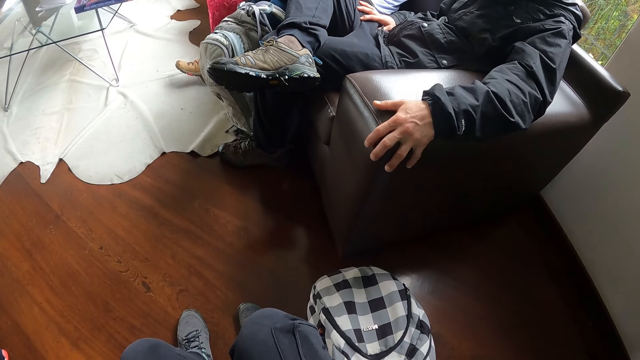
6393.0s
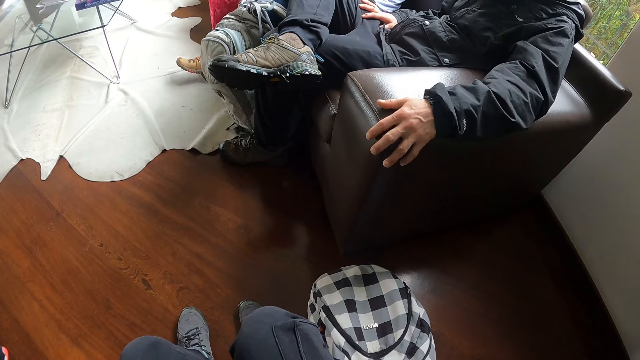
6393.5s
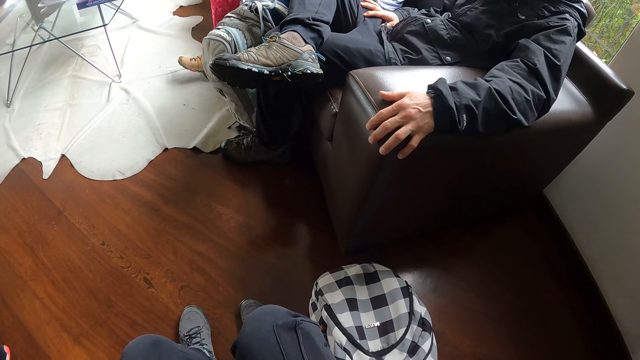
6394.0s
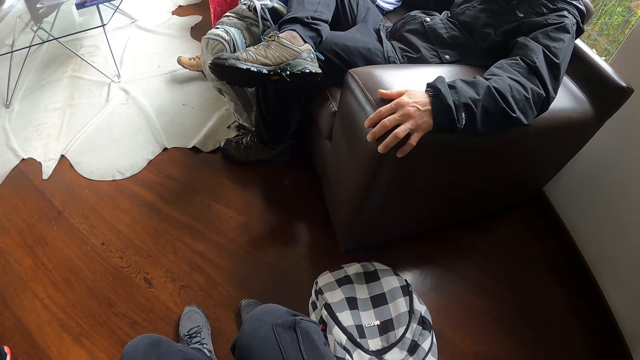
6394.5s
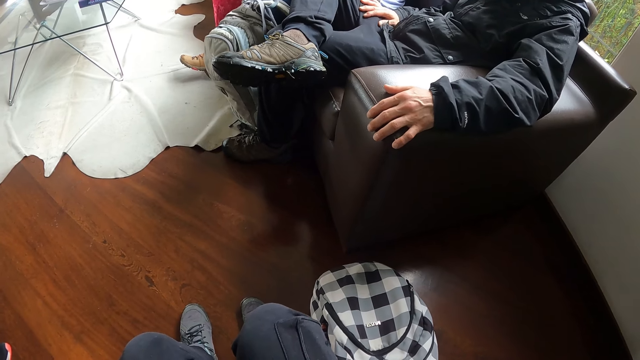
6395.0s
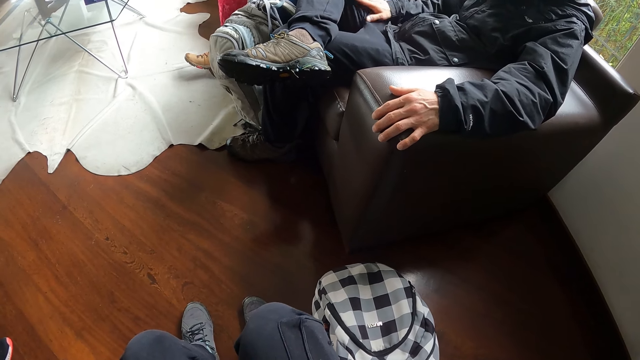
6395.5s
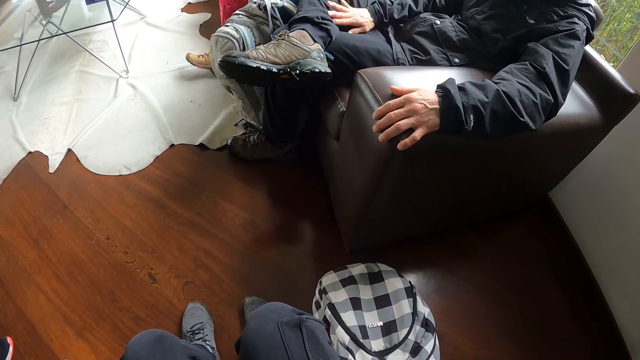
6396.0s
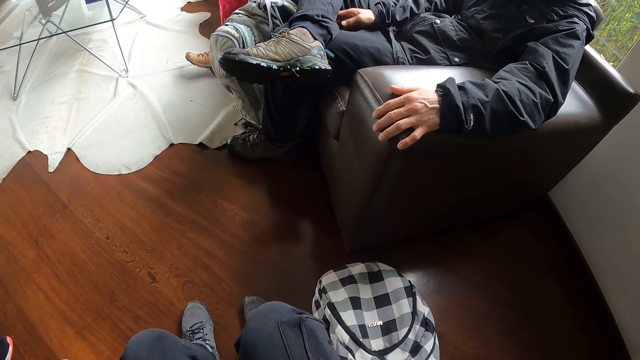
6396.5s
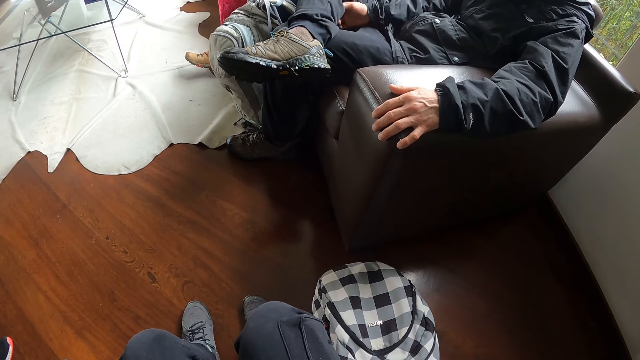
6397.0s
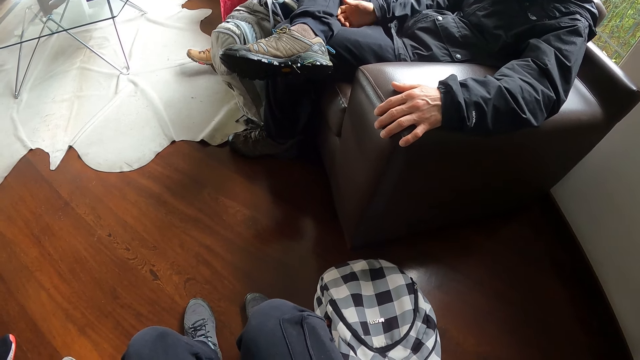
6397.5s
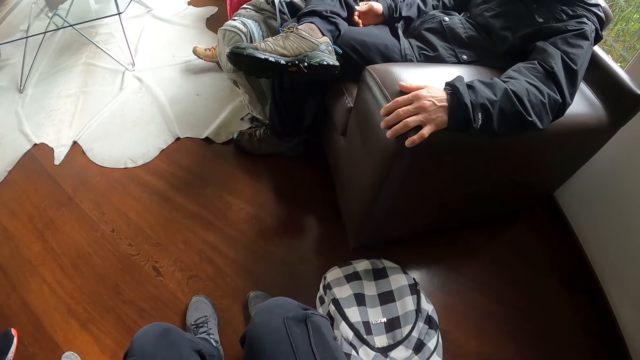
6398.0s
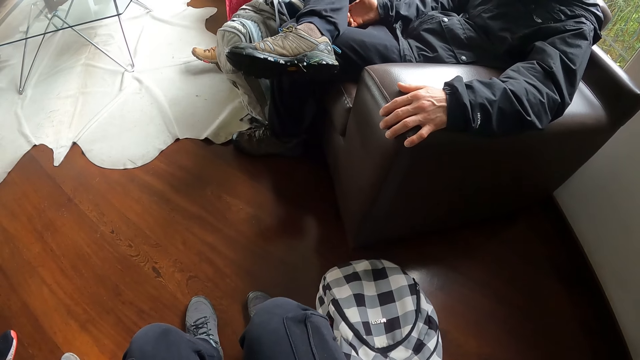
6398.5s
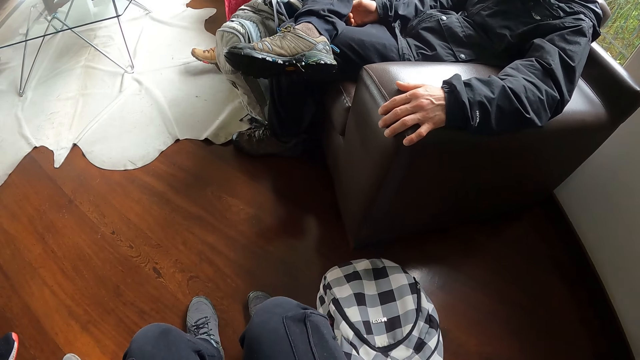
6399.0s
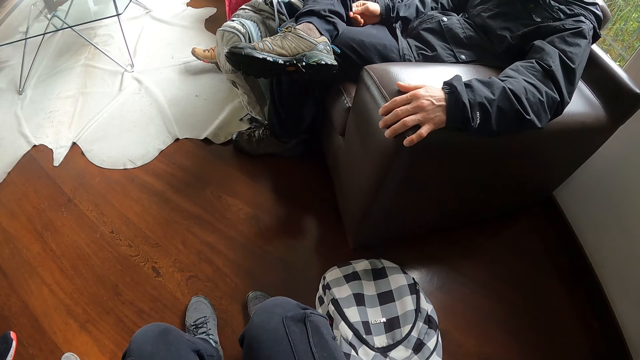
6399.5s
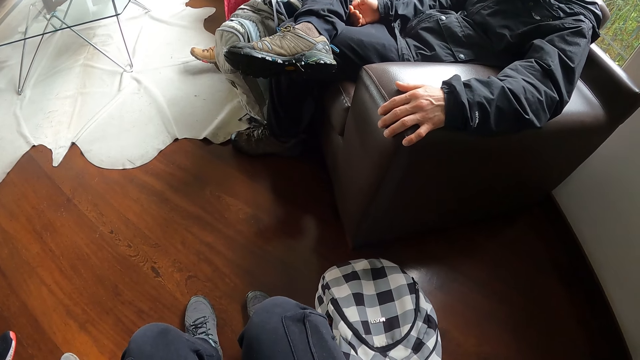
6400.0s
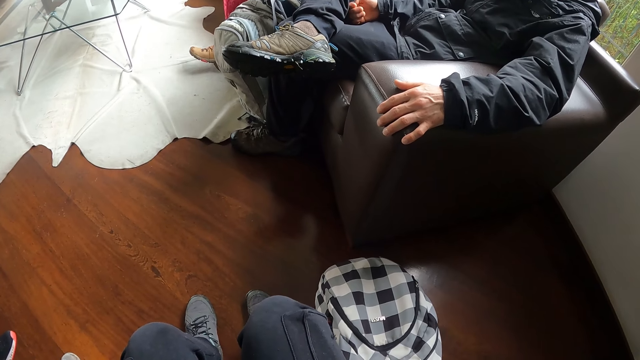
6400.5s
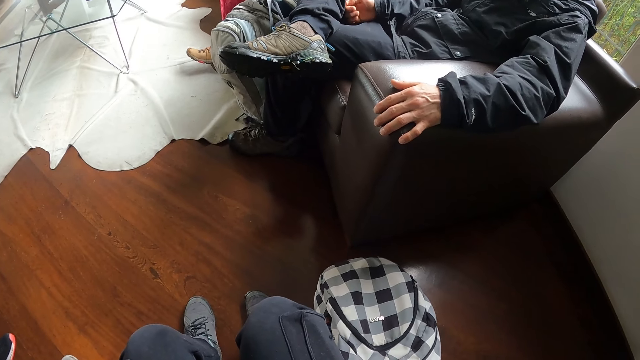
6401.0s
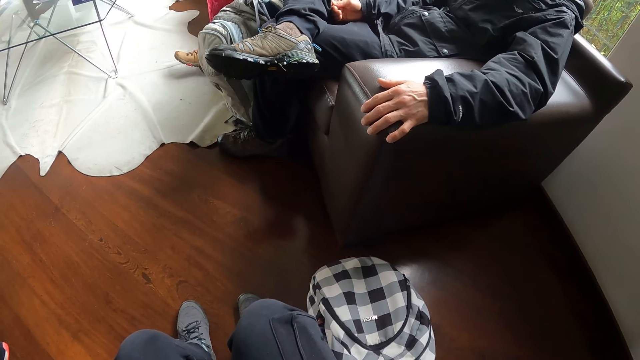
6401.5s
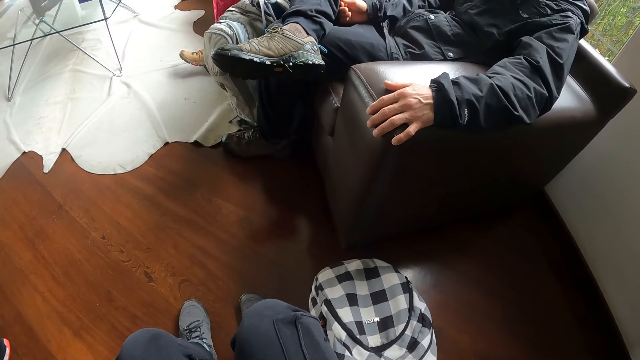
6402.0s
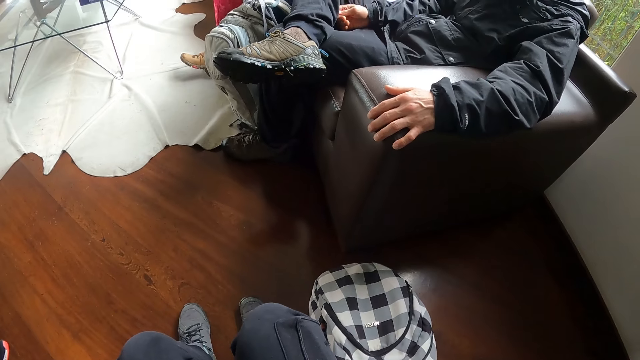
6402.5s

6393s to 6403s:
The man touches the joggers with his right hand.

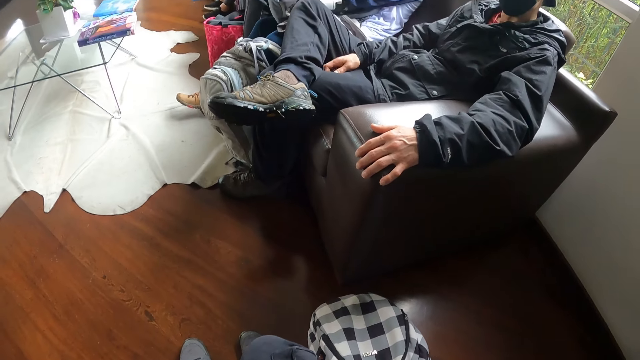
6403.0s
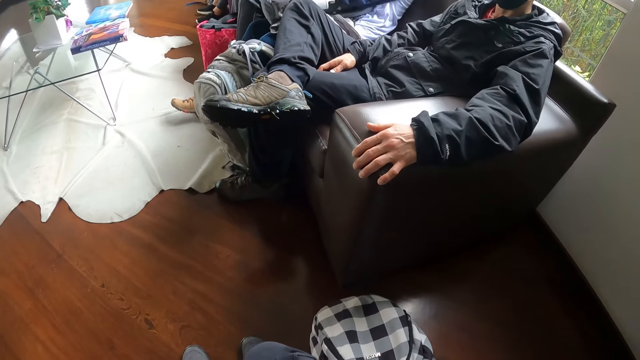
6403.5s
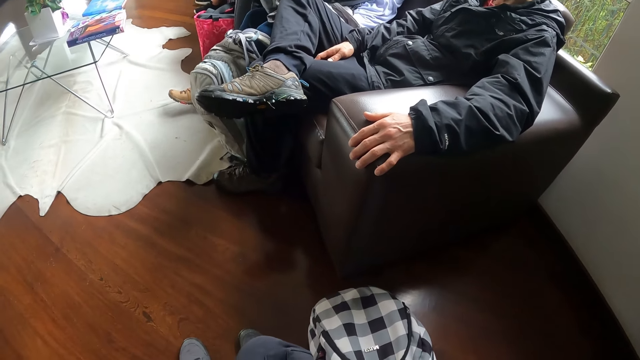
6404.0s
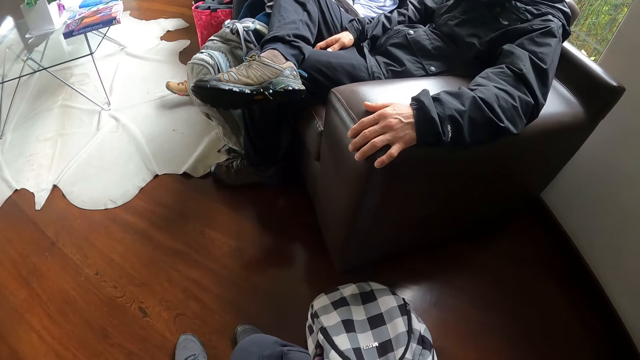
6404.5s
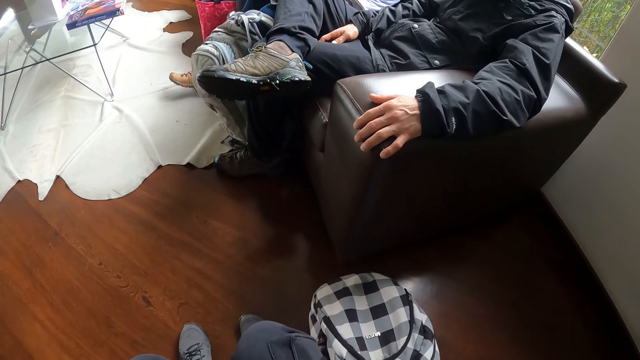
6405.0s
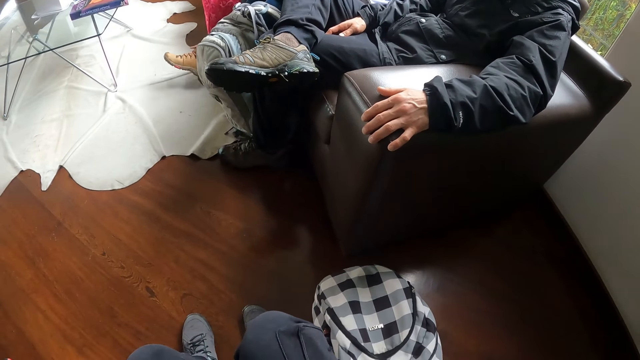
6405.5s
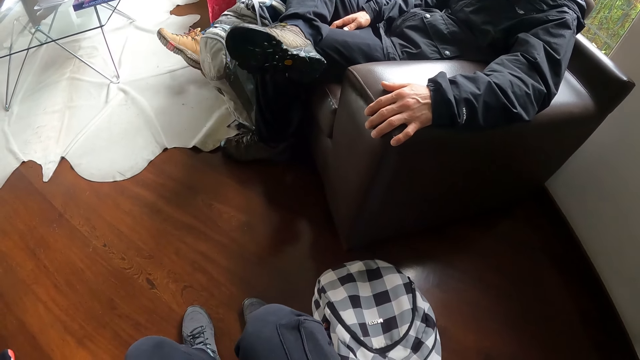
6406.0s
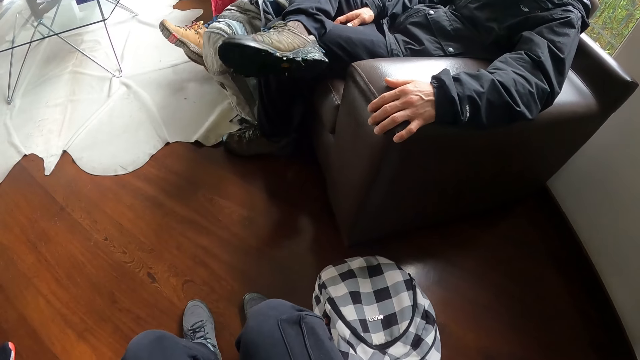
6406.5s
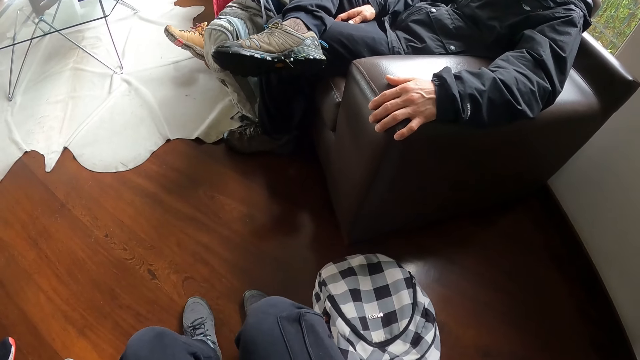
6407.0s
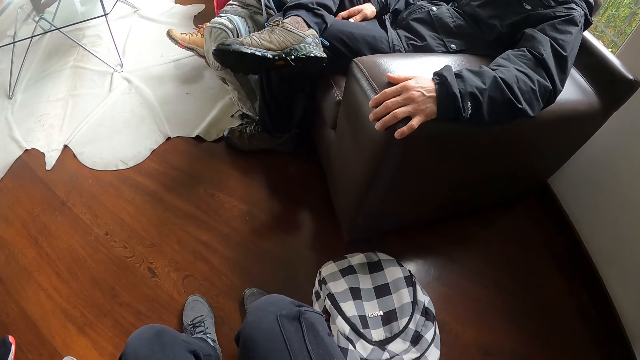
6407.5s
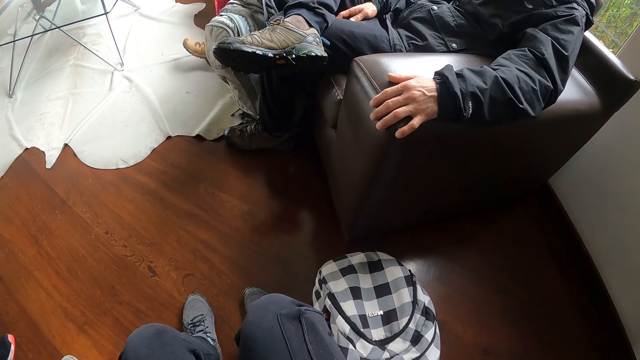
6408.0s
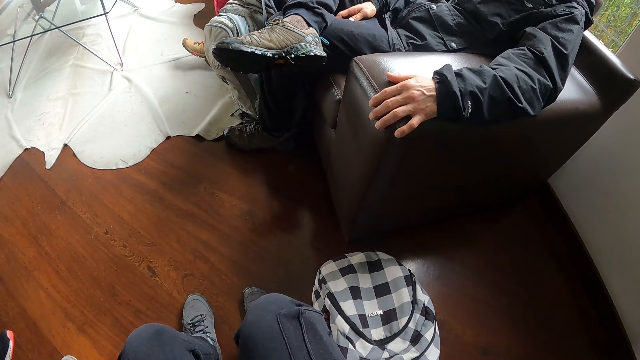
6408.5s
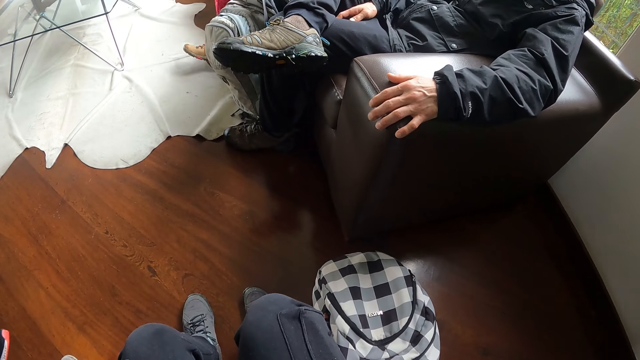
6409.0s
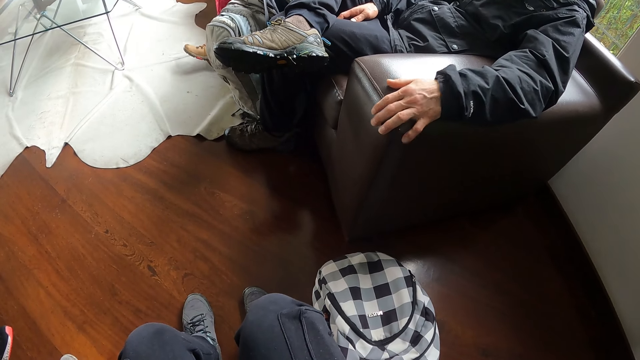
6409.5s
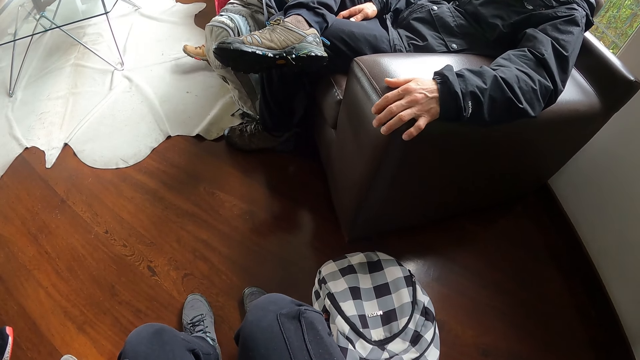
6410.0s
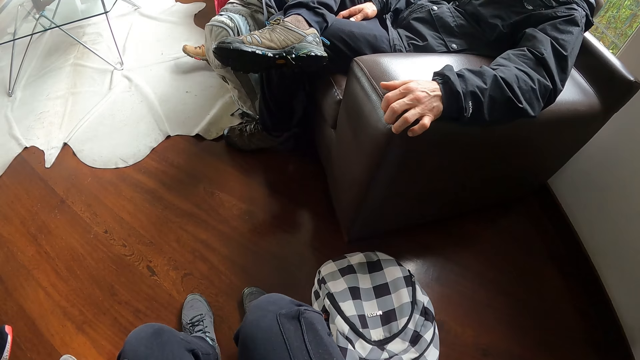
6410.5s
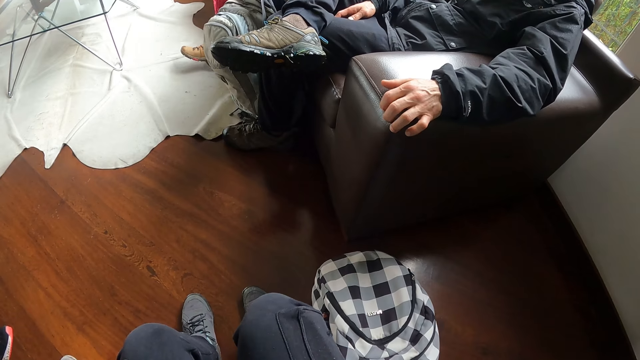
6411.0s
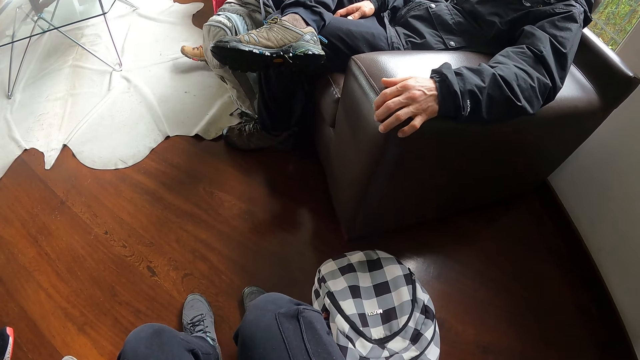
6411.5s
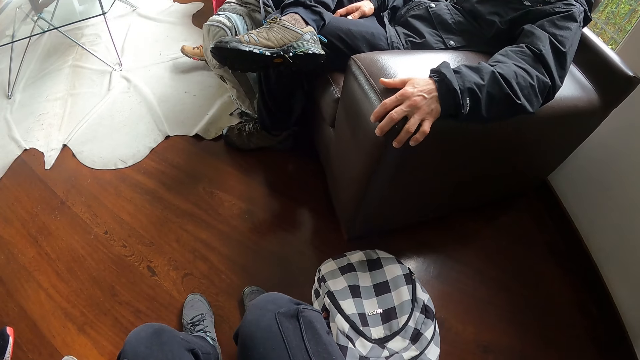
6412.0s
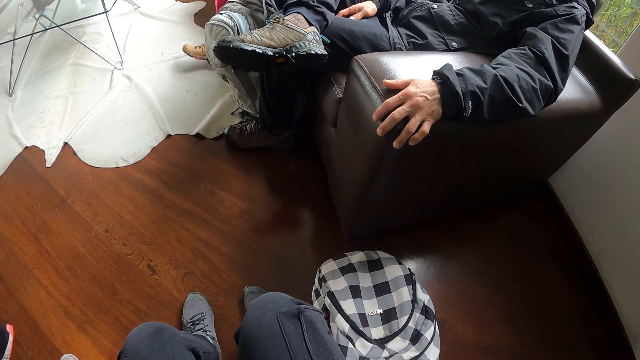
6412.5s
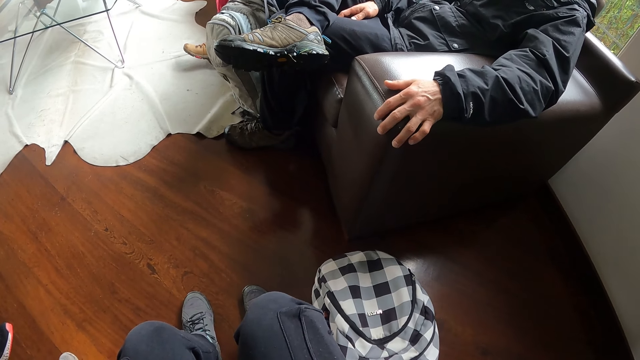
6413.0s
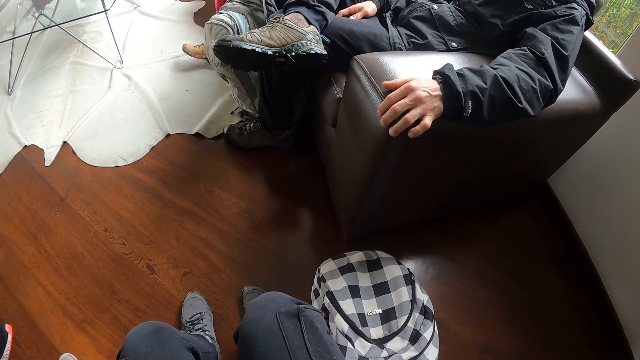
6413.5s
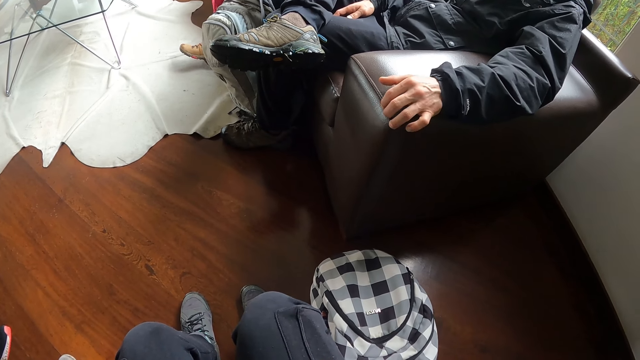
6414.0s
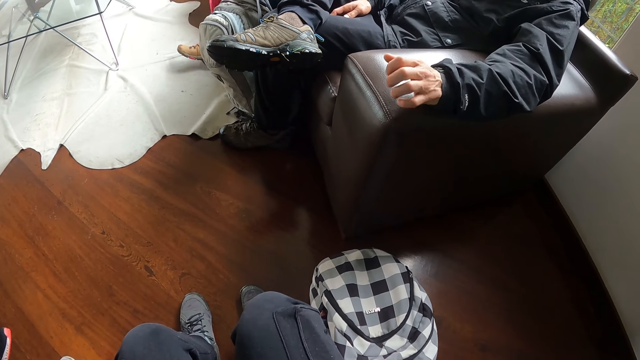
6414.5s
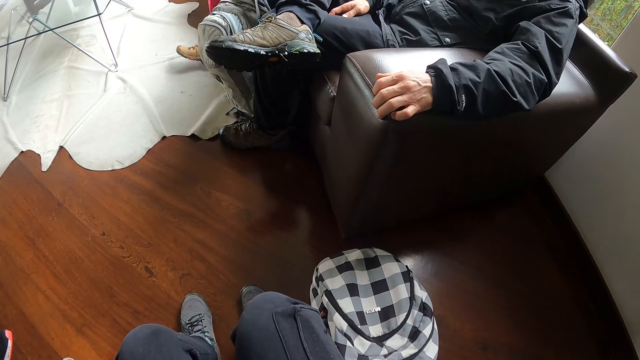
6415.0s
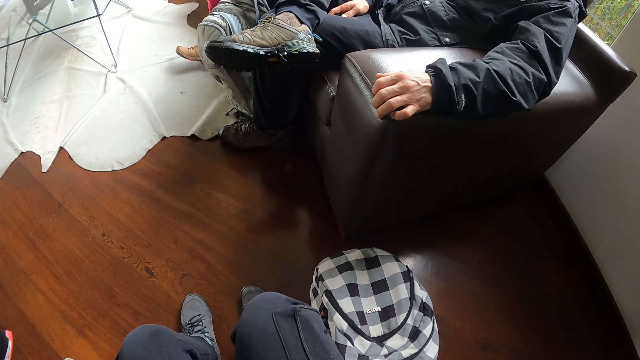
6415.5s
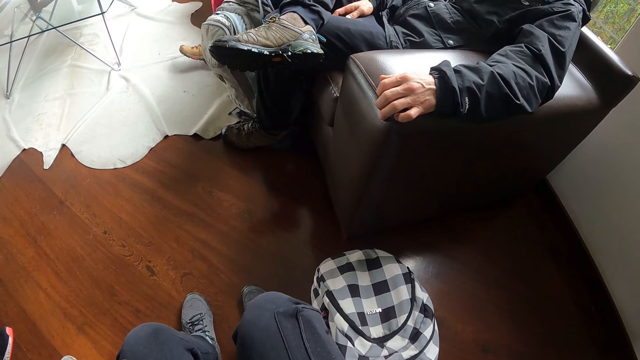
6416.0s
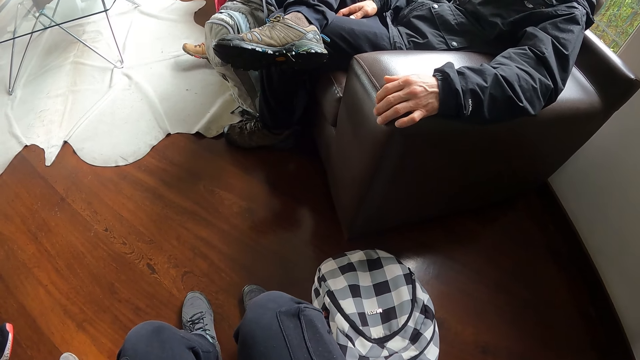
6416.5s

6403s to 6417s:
The camera wearer stares at the floor.
